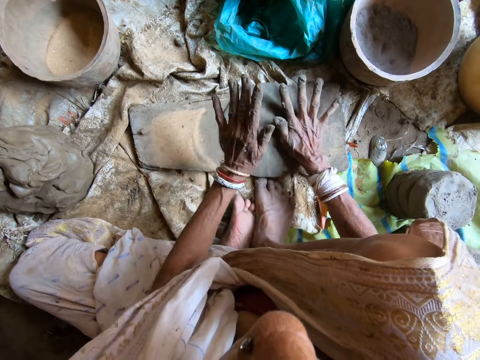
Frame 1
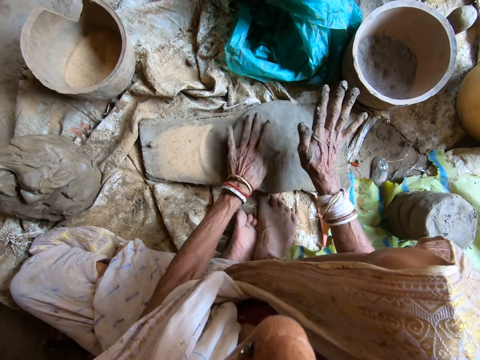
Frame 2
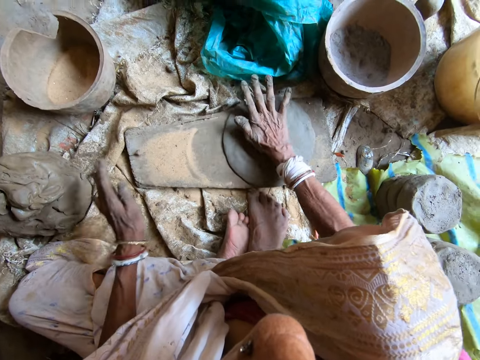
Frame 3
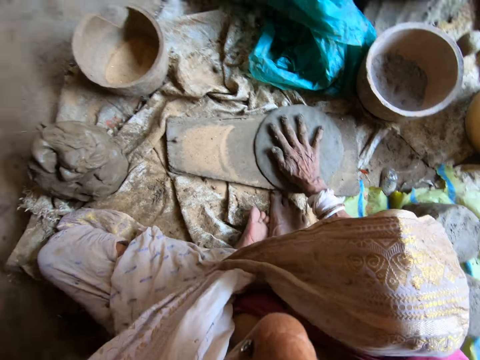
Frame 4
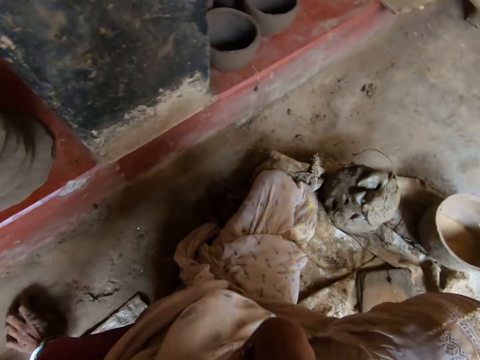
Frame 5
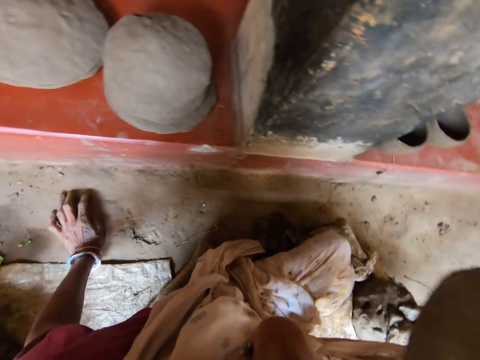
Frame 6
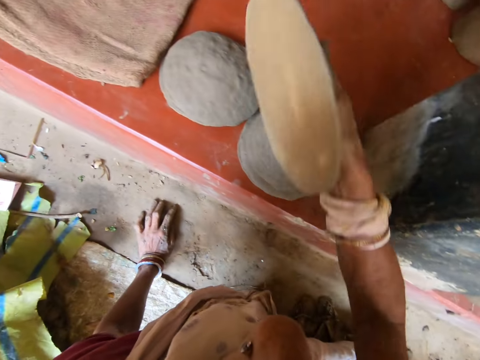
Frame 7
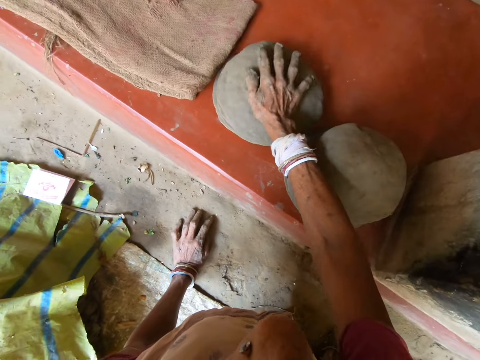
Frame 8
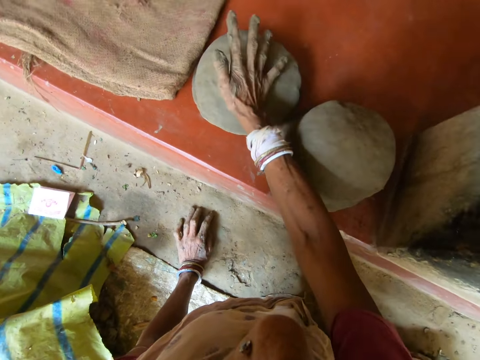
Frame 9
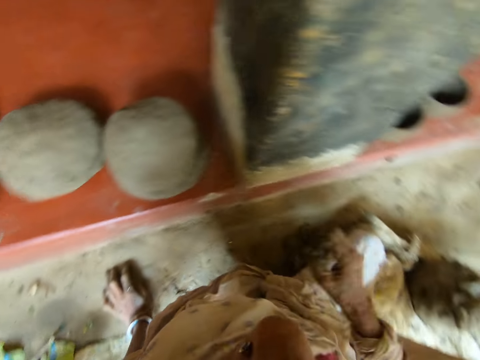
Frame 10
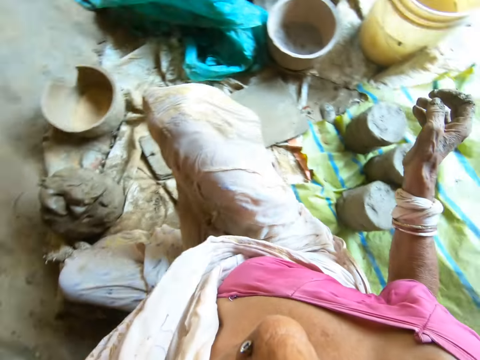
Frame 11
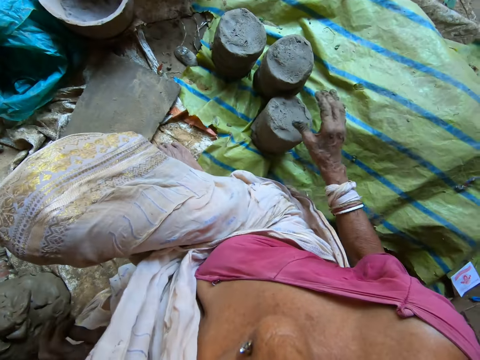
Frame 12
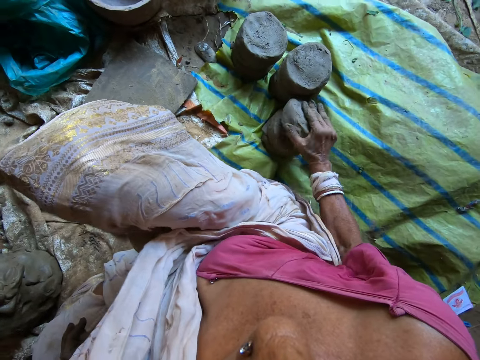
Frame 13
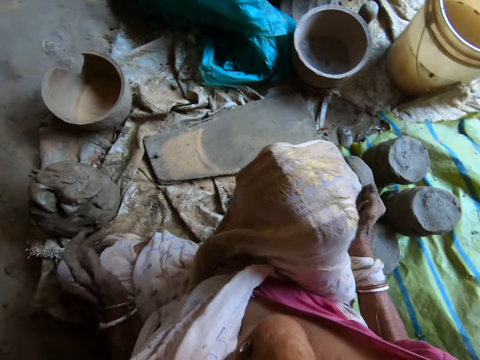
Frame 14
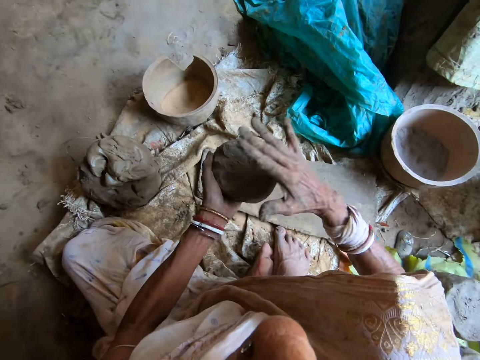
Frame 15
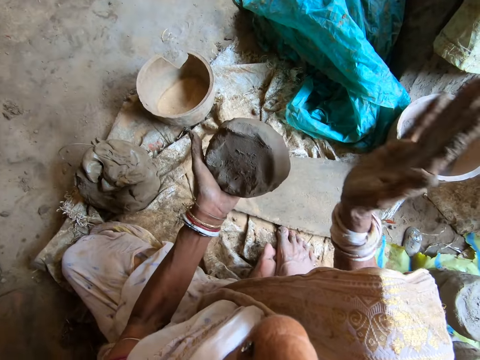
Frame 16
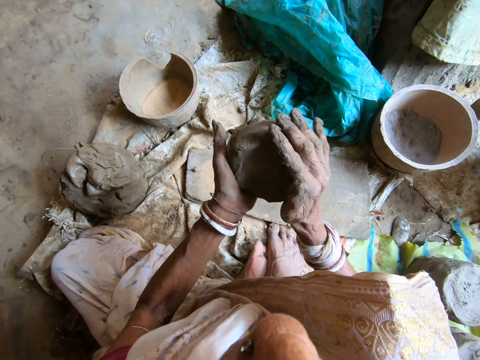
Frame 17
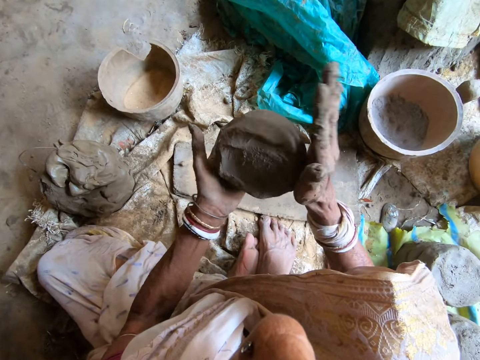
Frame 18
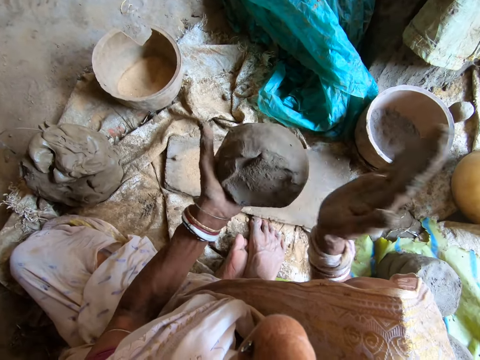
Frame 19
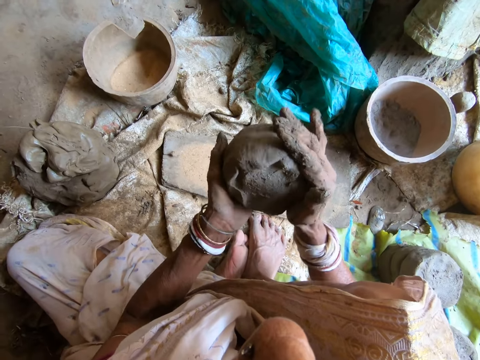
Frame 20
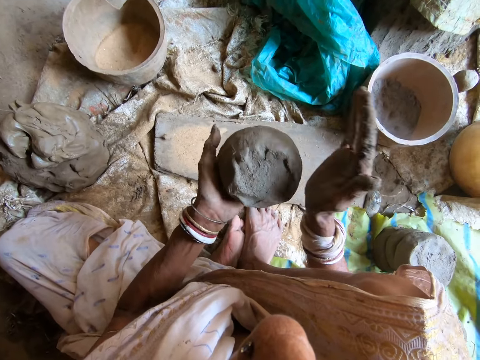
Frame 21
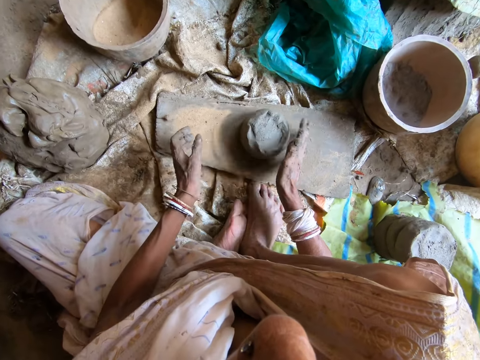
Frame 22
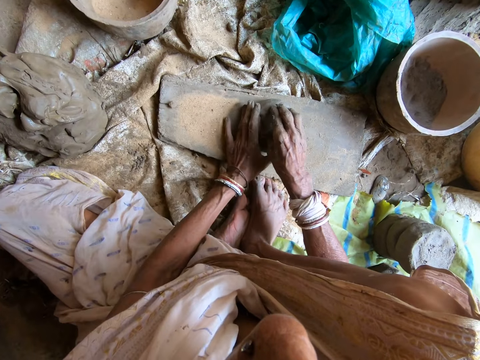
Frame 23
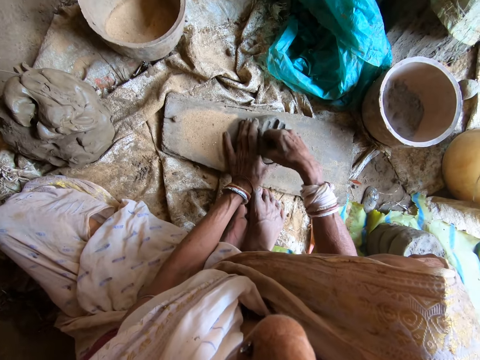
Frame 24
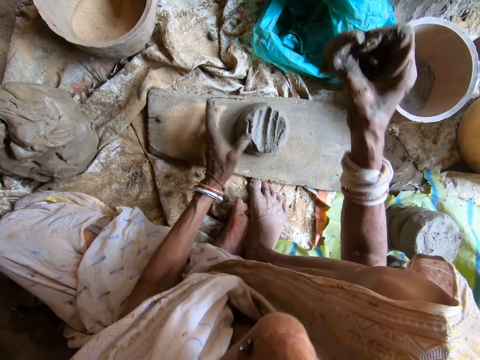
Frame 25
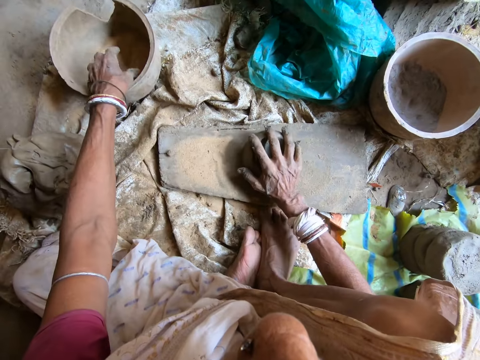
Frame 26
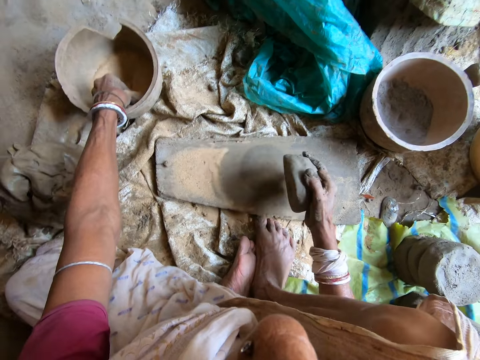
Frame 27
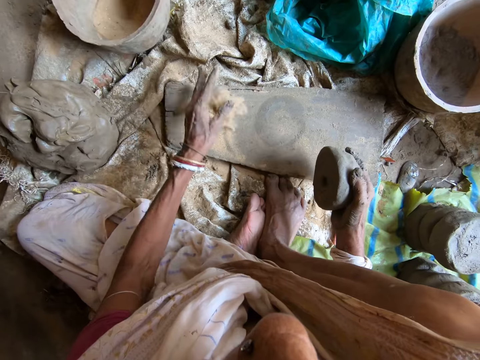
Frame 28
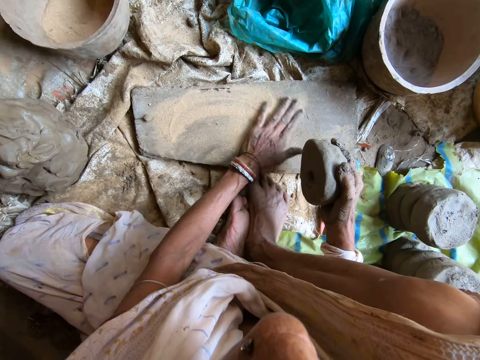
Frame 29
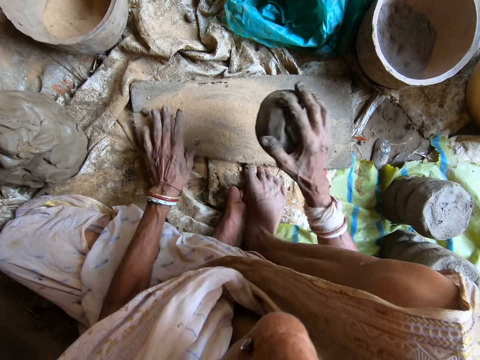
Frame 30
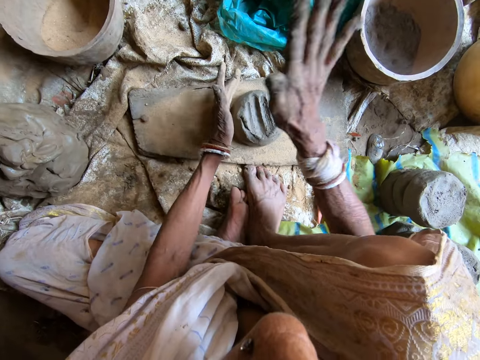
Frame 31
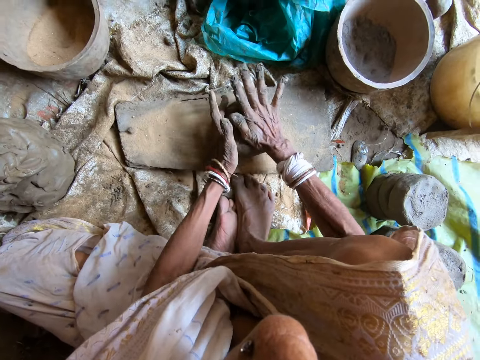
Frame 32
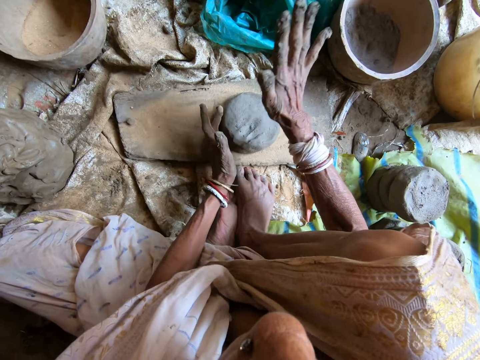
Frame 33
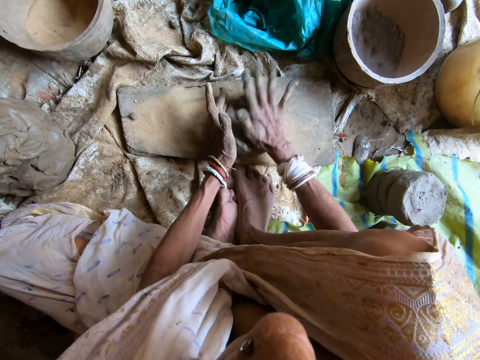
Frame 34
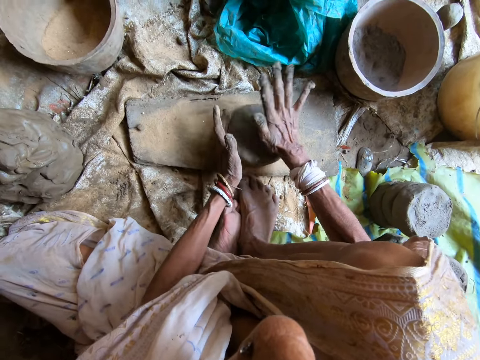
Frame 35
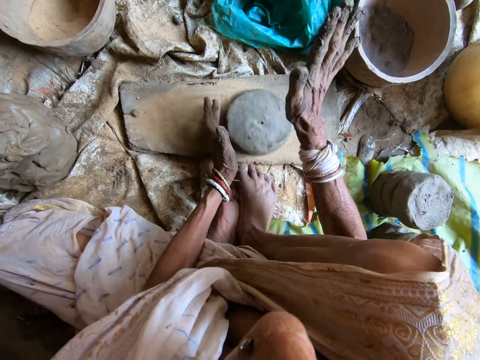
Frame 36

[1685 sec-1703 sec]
The camera wearer hits the clay mold on the wooden board with her right hand. She touches the floor with her left hand. She picks the mold with the right hand. She holds the clay mold in her right hand. She places the clay mold in her right hand on the stack of clay molds. She picks a clay lump from the stack of clay lumps on the floor with her right hand. She passes the clay lump from her right hand to her left hand. She hits the clay lump in her left hand with her right hand. She passes the clay lump from her left hand to her right hand. She drops the clay lump in her right hand on the wooden board. She touches the clay lump on the wooden board with her left hand. She scoops some clay from the clay lump on the wooden board in her left hand with her right hand. She drops the clay in her right hand into the plastic bag on the floor. She picks the clay lump from the wooden board with her right hand. She takes some sand from the bucket with her left hand. She drops the sand in her left hand on the wooden board. She spreads the sand on the wooden board with her left hand. She places the clay lump in her right hand on the wooden board. She turns the clay lump on the wooden board with her left hand. She hits the clay lump on the wooden board into a clay mold with her right hand.

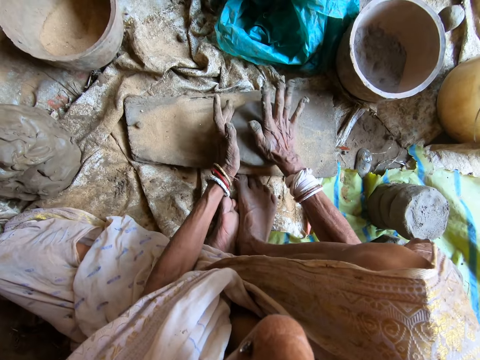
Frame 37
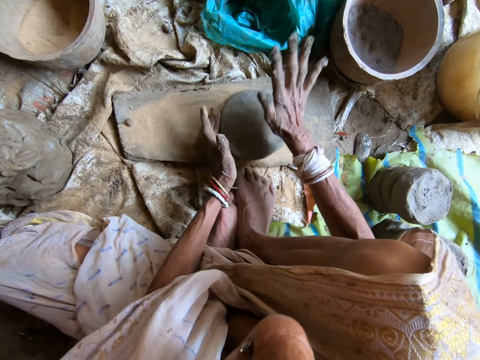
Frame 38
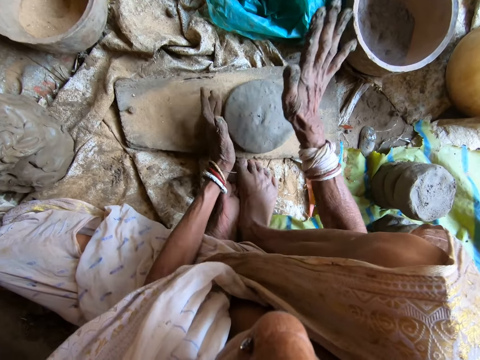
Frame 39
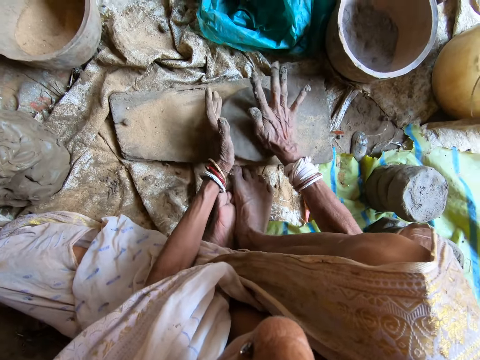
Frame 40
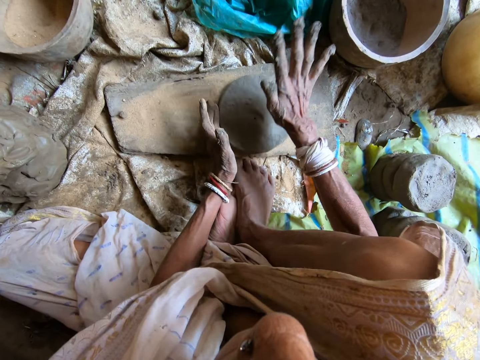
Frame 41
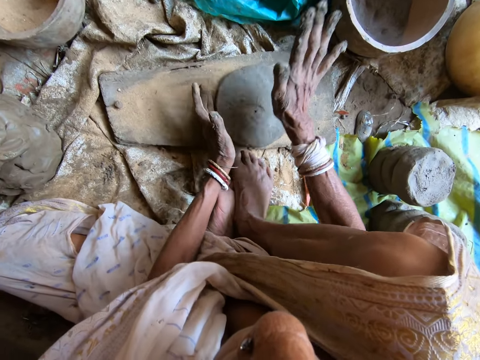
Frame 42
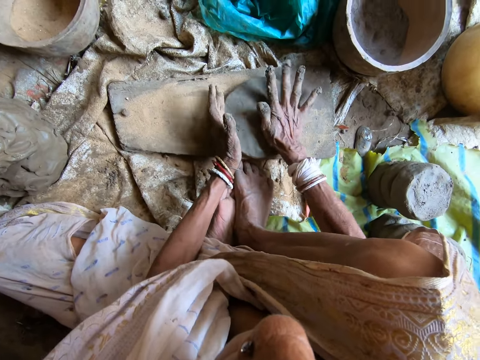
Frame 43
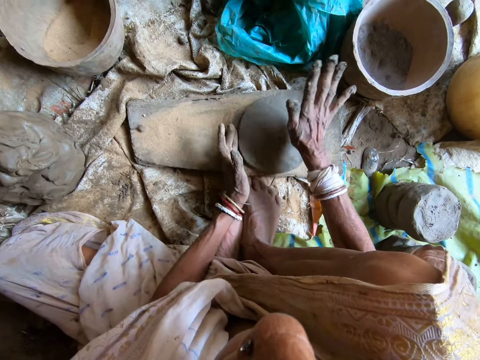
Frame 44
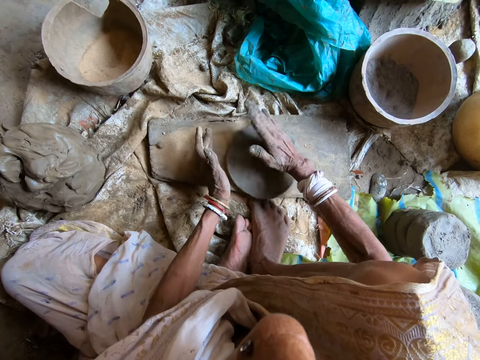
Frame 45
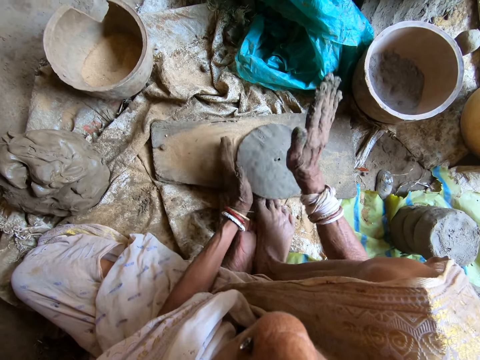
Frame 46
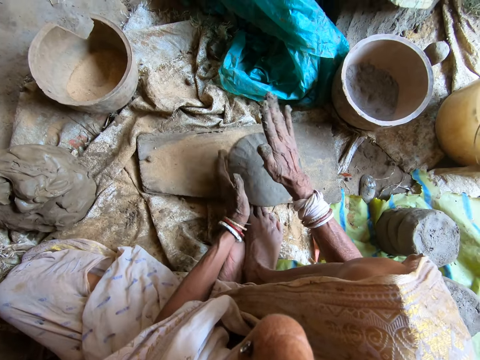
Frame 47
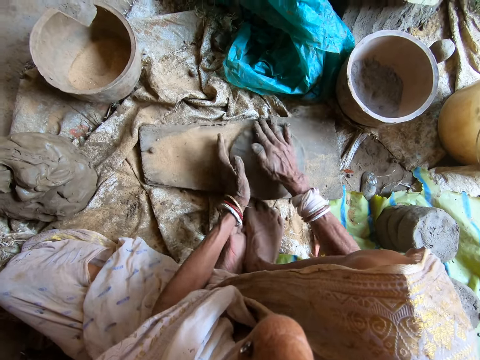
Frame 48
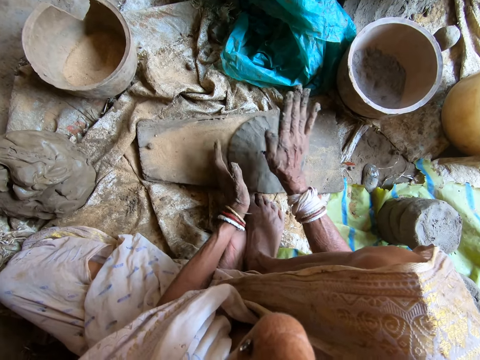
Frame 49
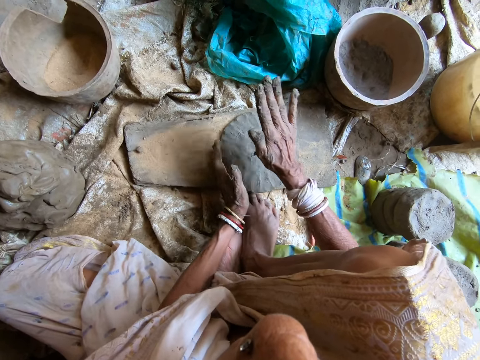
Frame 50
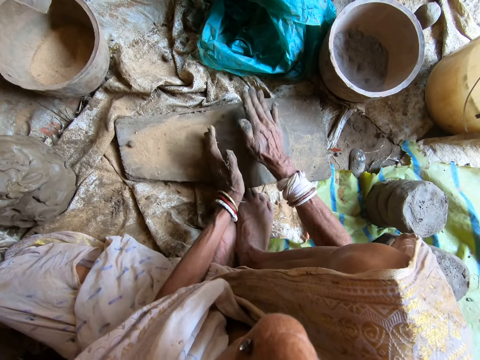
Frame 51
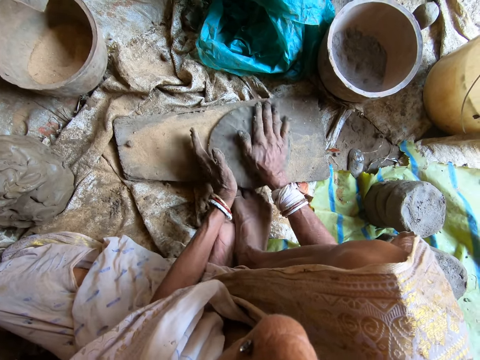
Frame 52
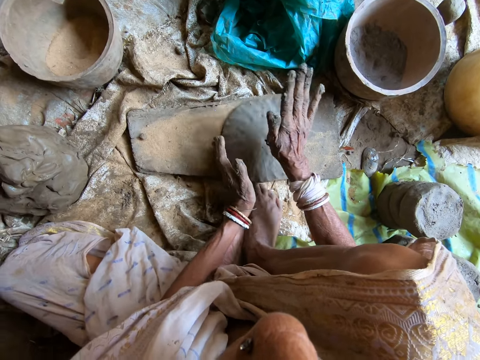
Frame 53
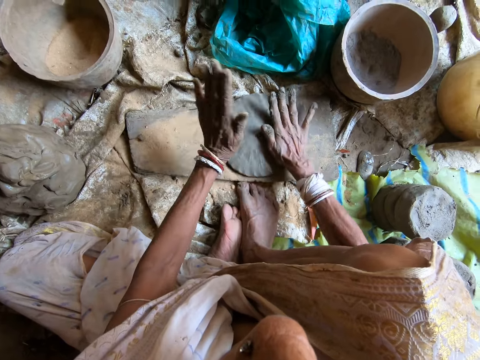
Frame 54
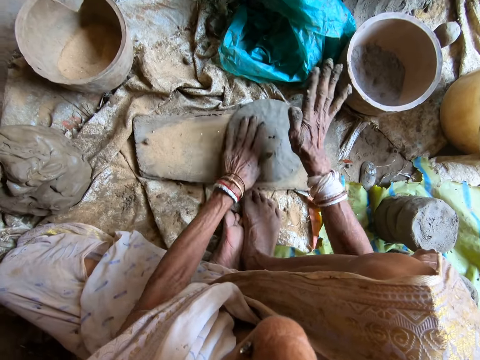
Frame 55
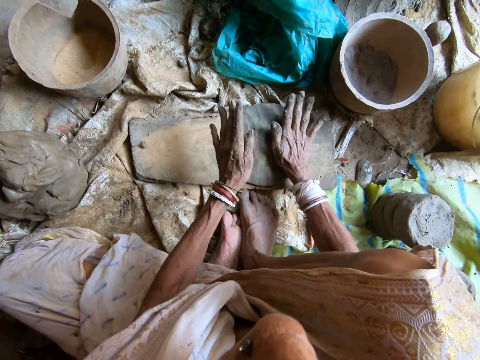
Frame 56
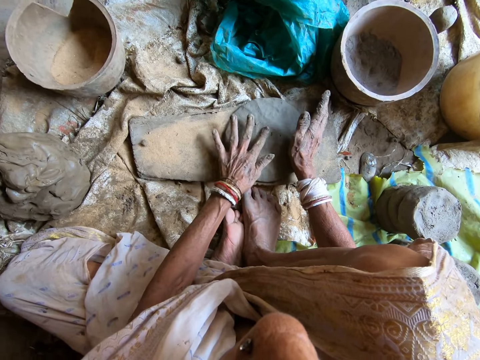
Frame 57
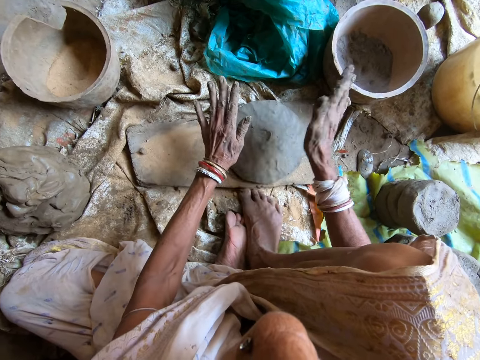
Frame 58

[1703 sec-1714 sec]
The camera wearer hits the clay mold on the wooden board with her right hand. She hits the clay mold on the wooden board with her right hand again. She turns the clay lump on the wooden board with her left hand. She hits the clay mold on the wooden board with both hands.
